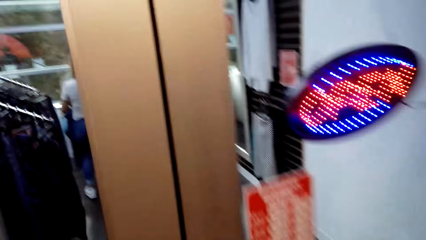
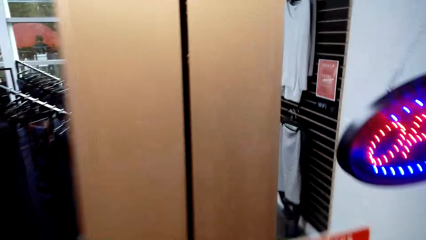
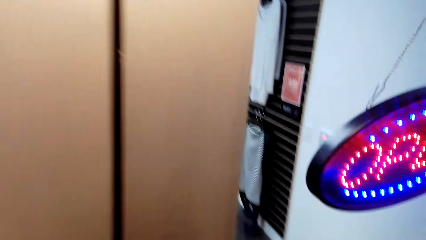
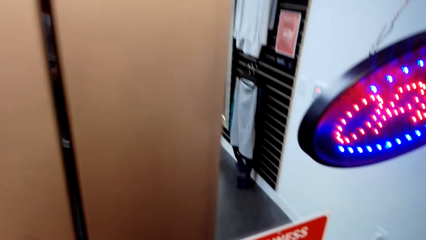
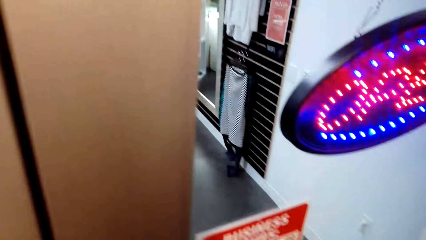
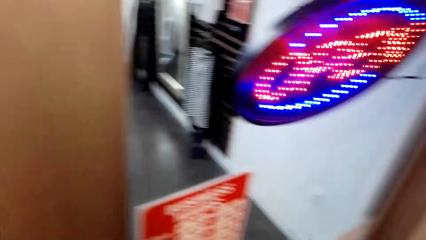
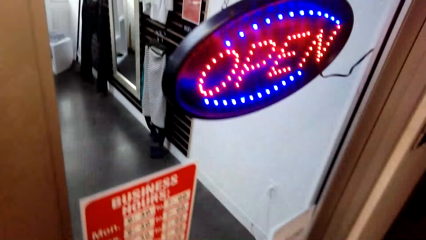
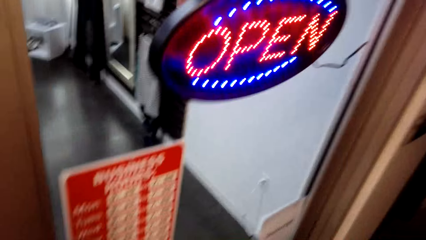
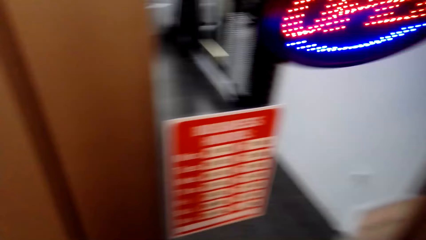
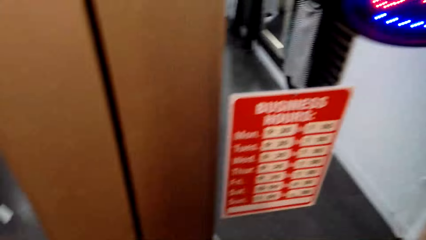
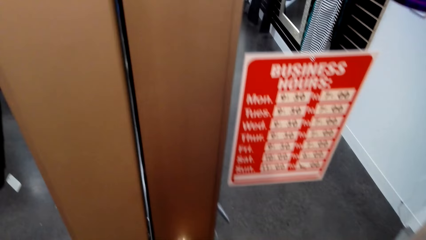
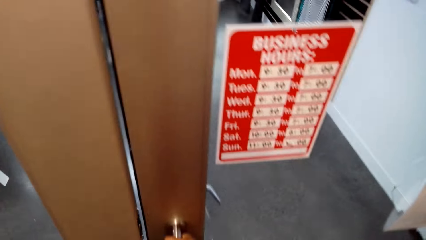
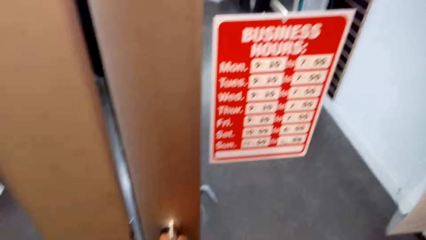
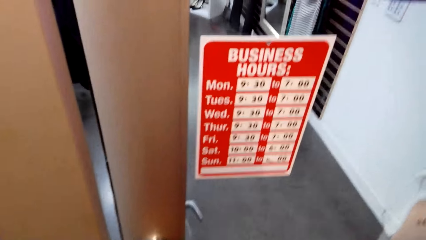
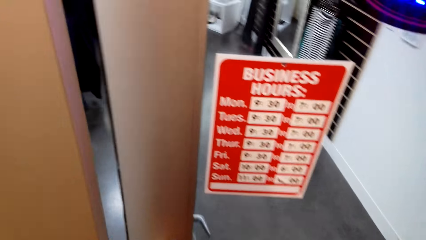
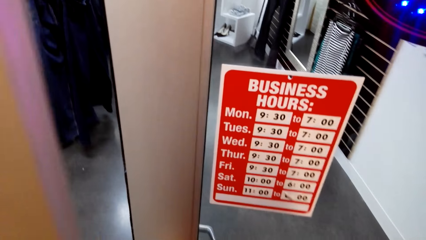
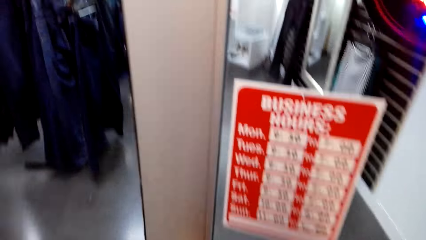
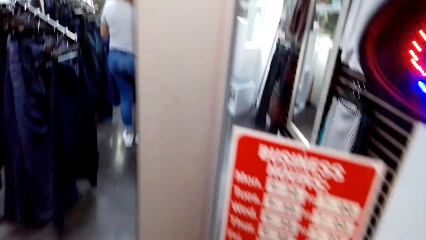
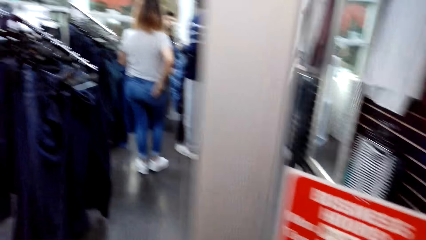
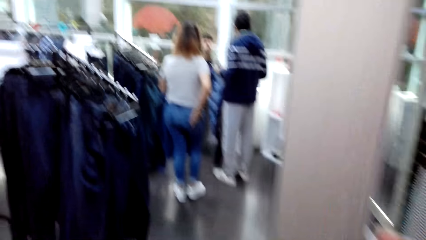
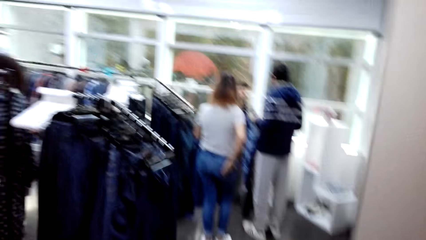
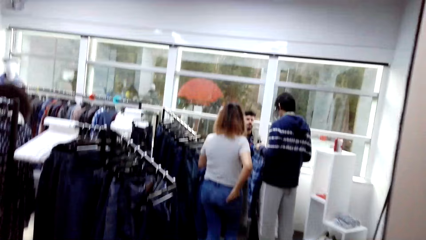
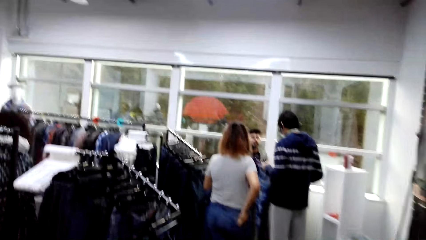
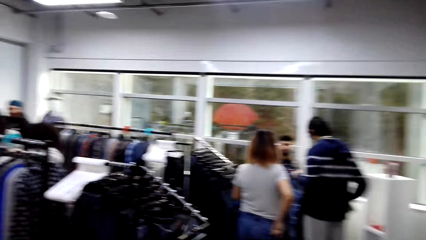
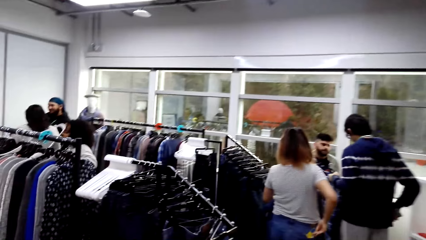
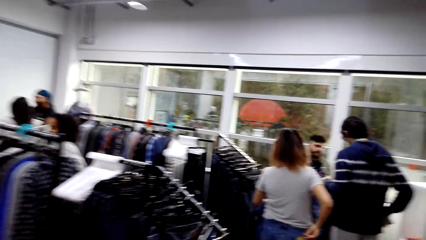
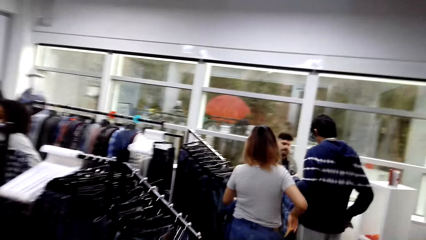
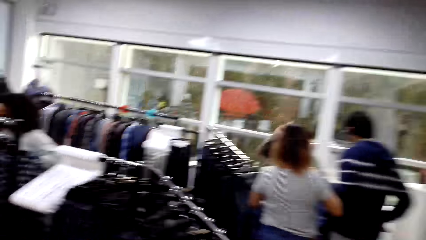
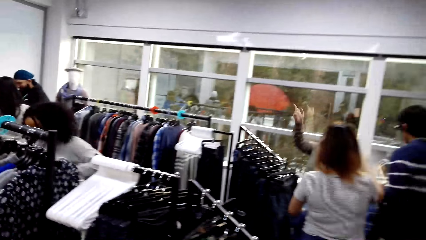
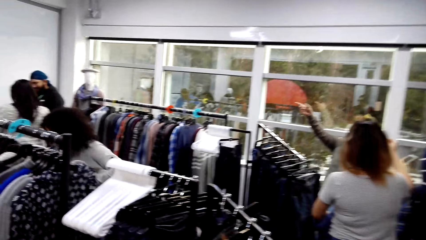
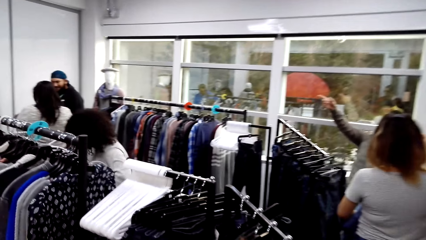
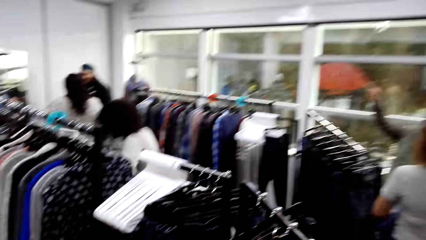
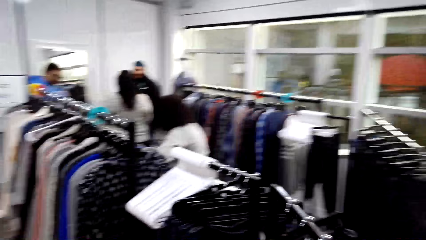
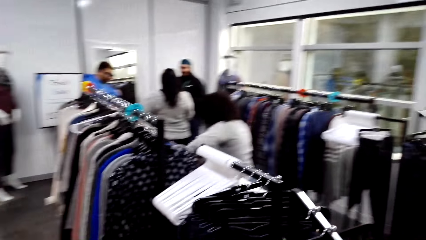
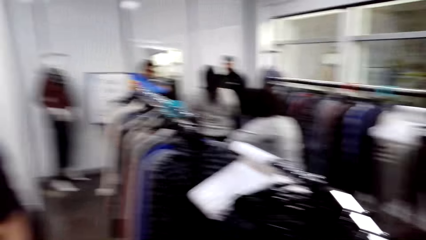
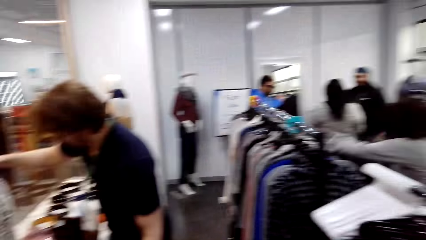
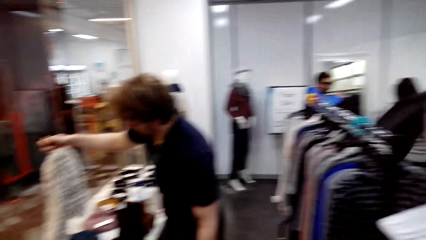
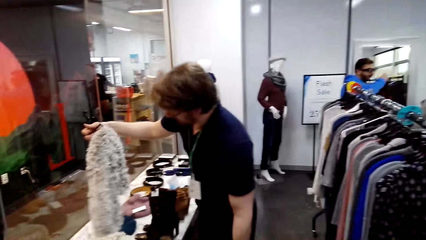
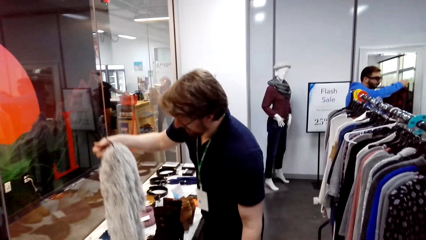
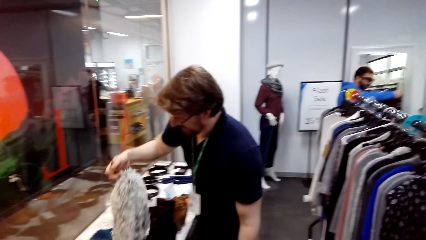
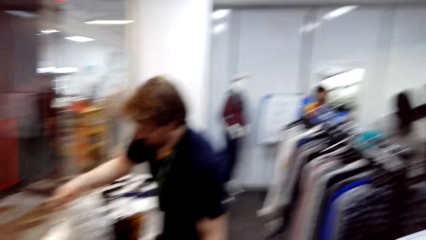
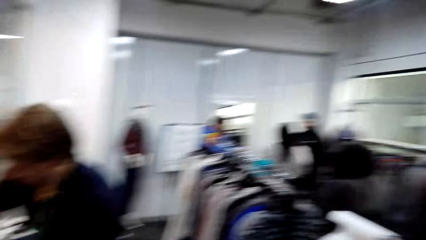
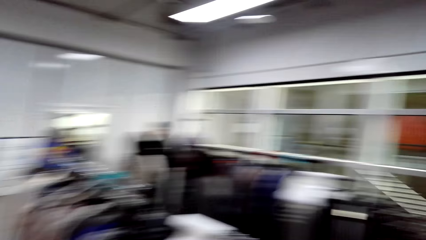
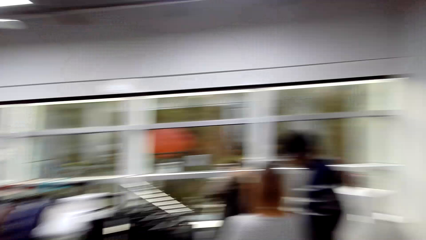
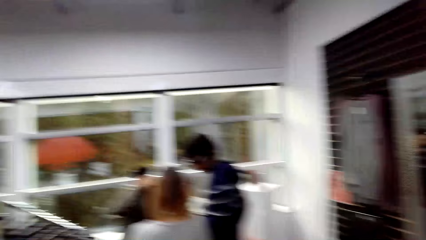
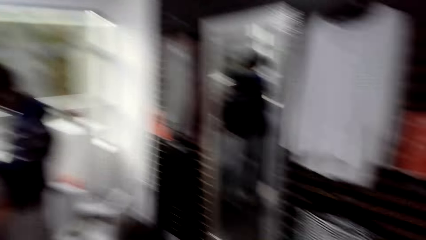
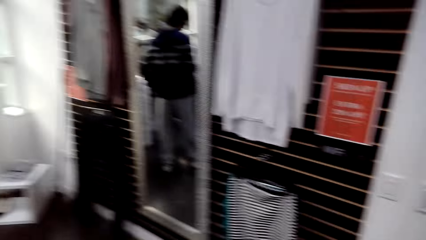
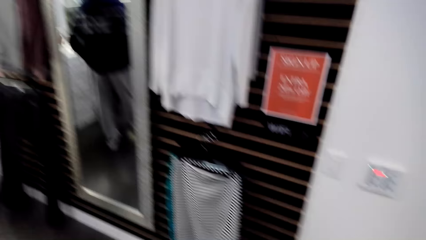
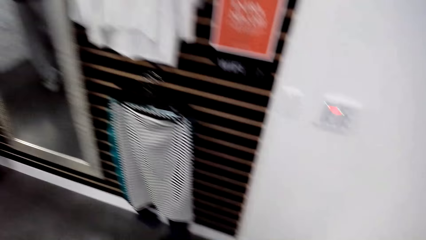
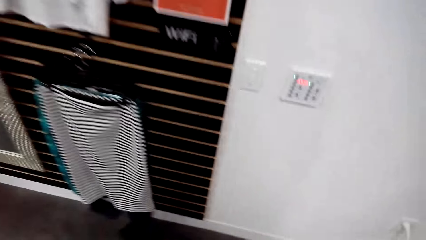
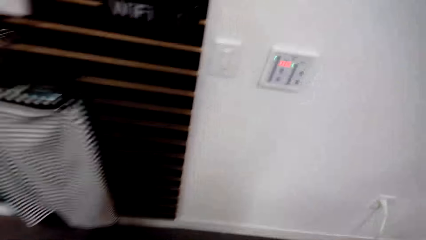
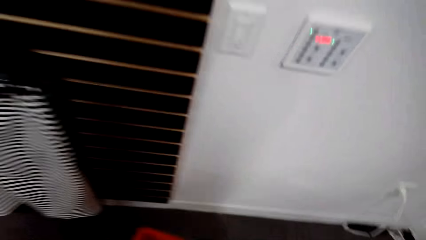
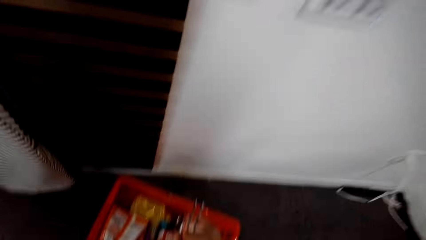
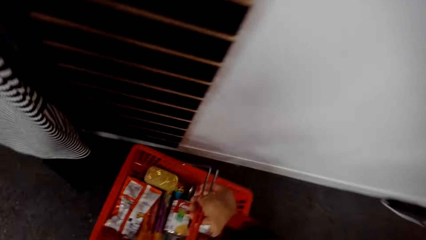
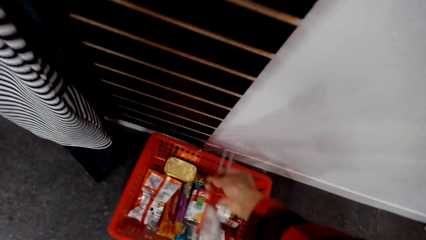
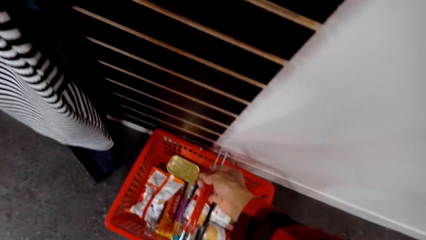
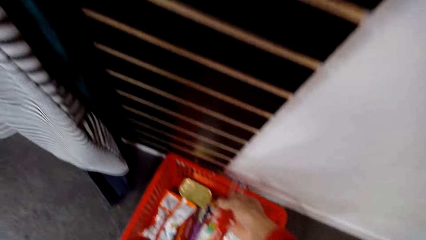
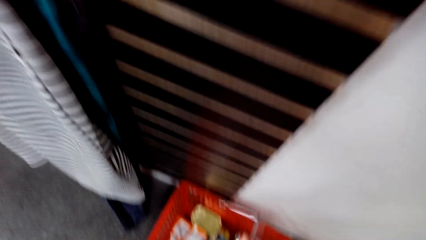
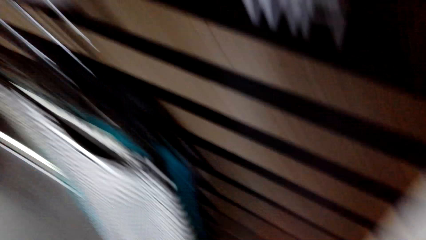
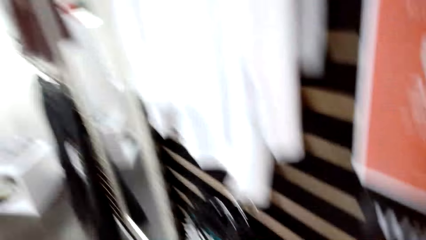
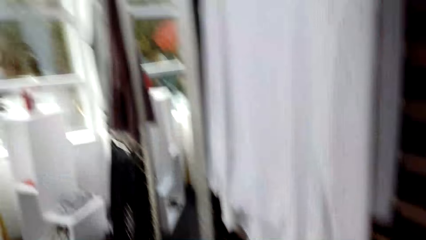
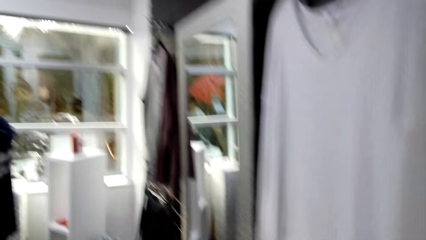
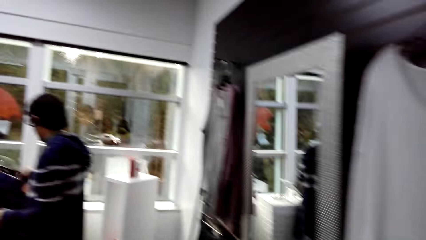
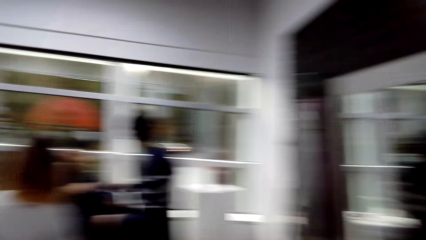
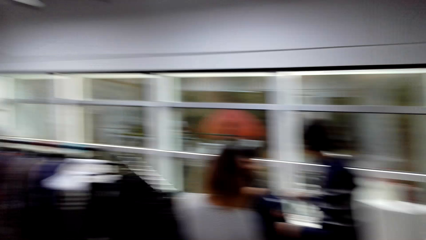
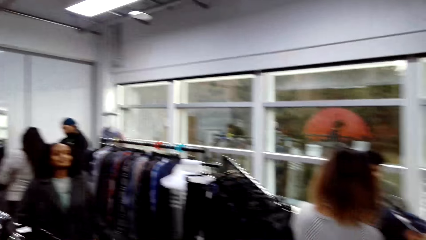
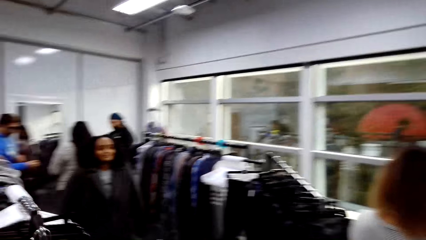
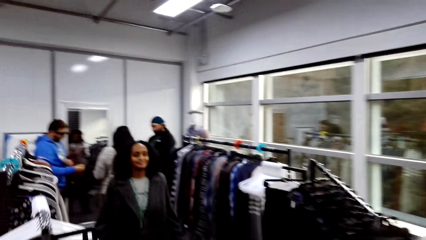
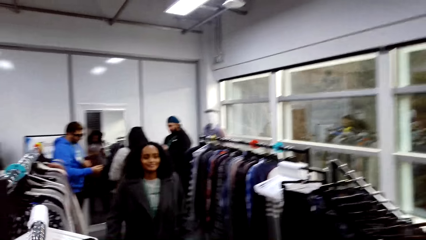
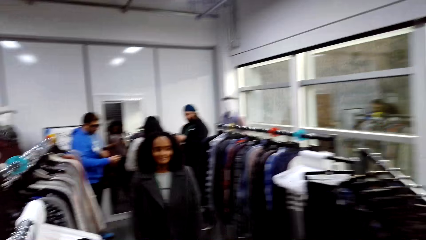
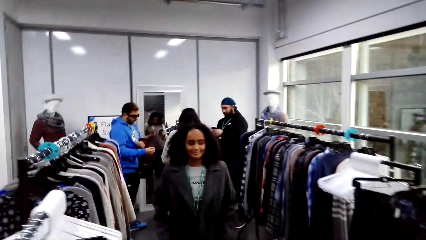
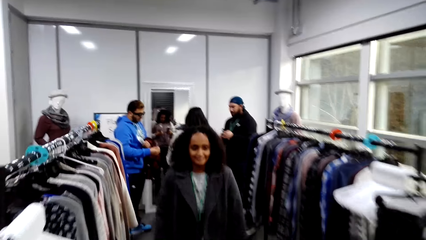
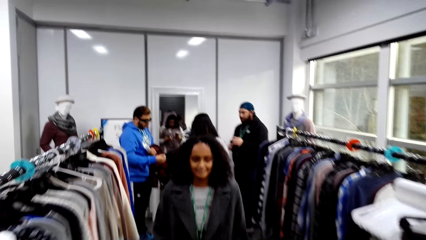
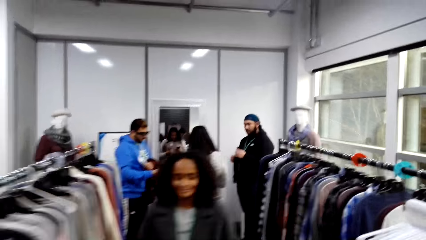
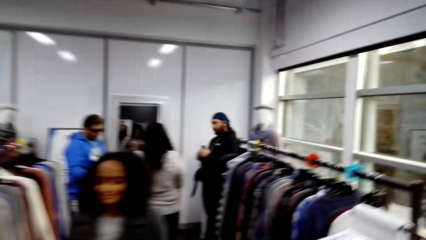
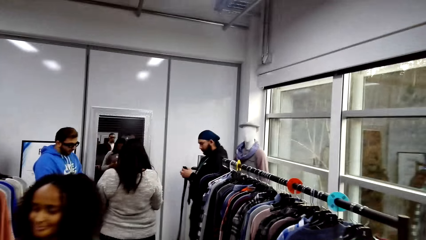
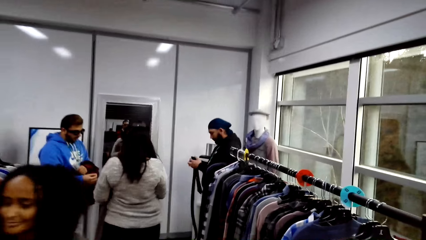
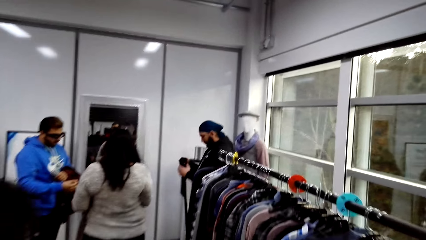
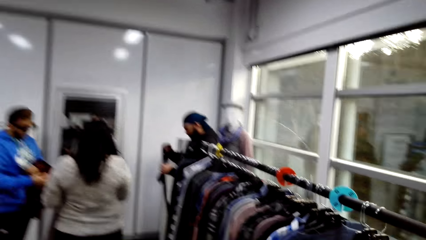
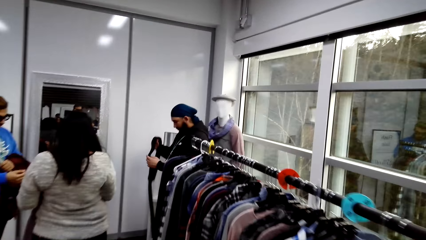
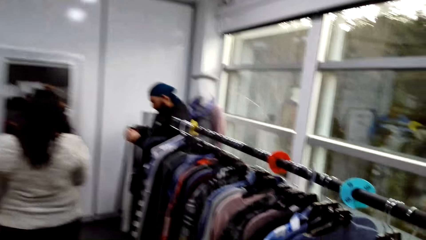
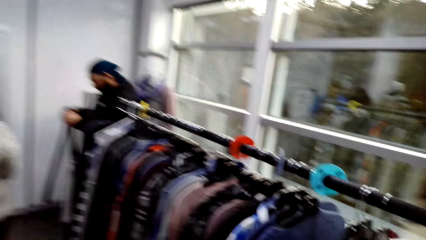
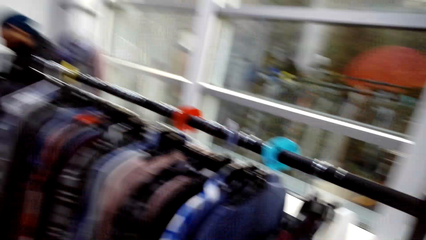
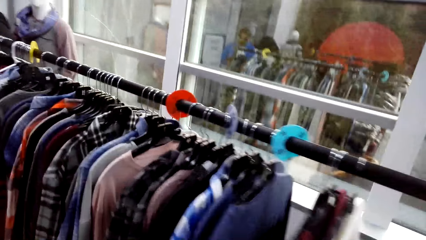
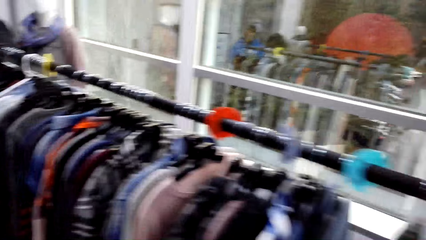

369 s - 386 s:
The camera wearer opens the door. They walk in the clothes store. They inspect the store. They bend towards the floor. They place the shopping basket on the floor. They stand up. They walk towards the rack. They walk to the clothes.
